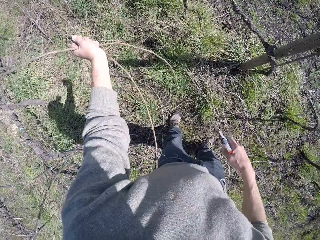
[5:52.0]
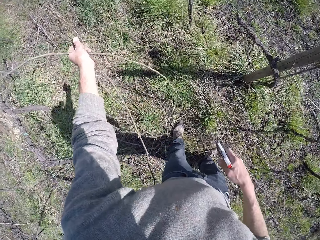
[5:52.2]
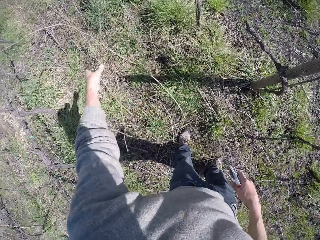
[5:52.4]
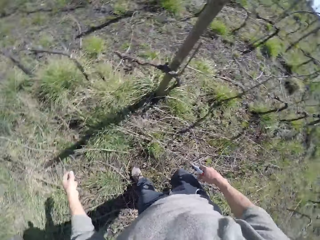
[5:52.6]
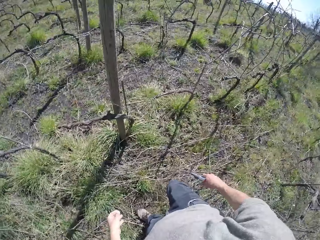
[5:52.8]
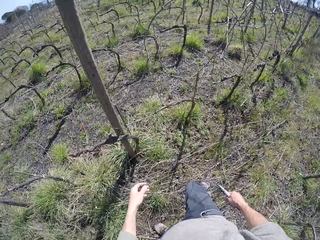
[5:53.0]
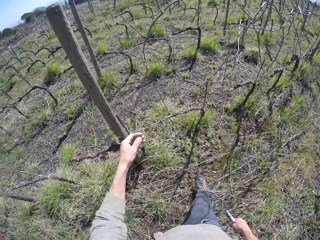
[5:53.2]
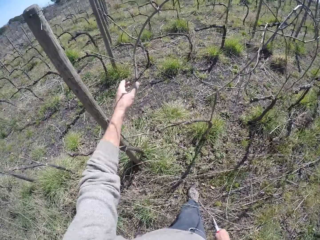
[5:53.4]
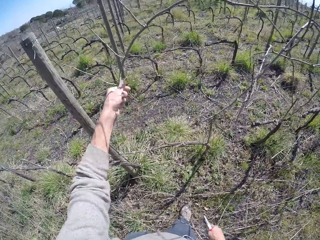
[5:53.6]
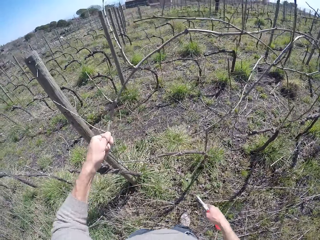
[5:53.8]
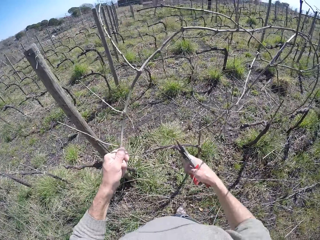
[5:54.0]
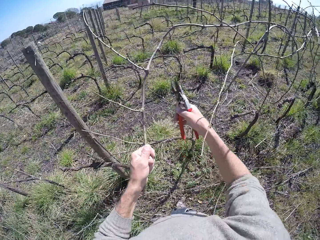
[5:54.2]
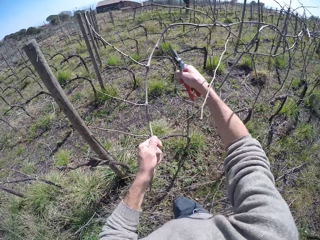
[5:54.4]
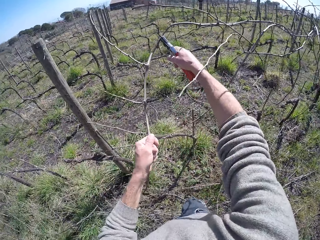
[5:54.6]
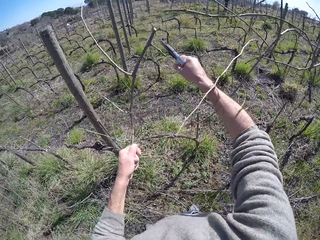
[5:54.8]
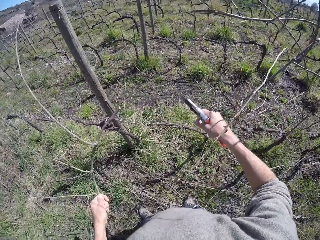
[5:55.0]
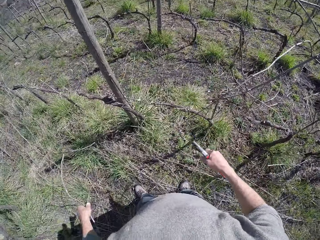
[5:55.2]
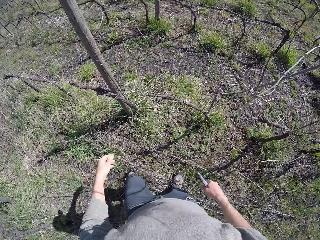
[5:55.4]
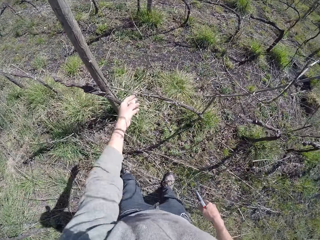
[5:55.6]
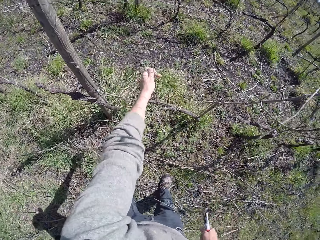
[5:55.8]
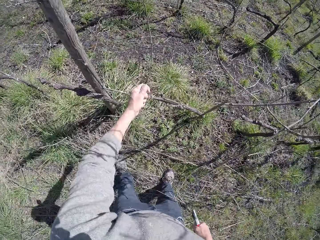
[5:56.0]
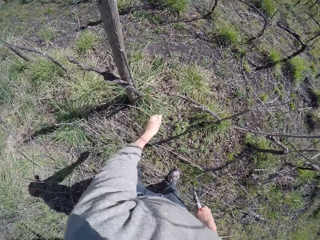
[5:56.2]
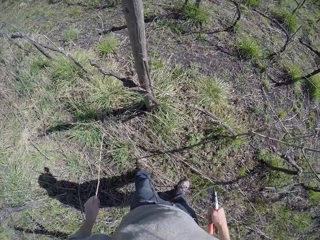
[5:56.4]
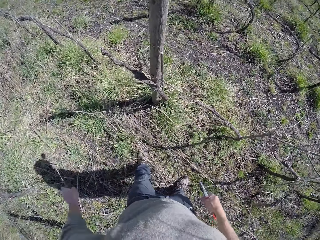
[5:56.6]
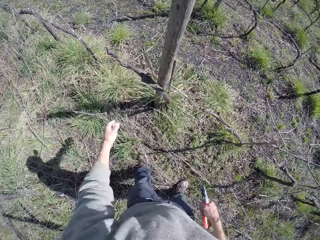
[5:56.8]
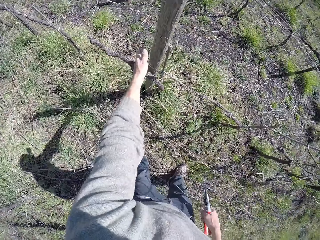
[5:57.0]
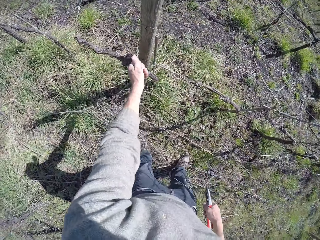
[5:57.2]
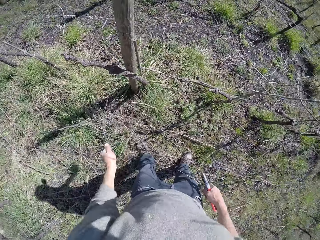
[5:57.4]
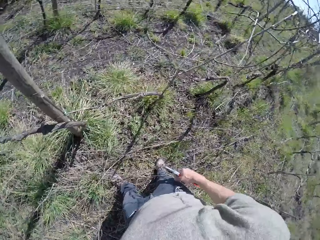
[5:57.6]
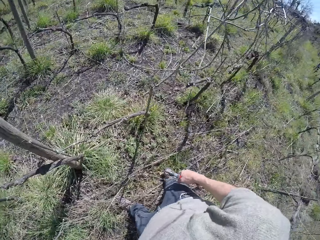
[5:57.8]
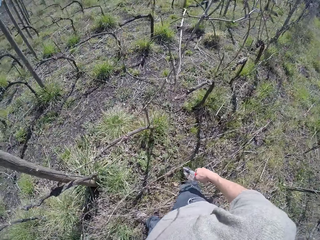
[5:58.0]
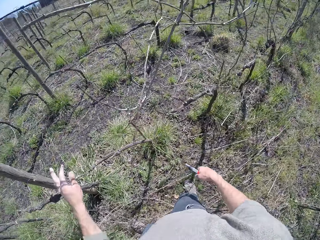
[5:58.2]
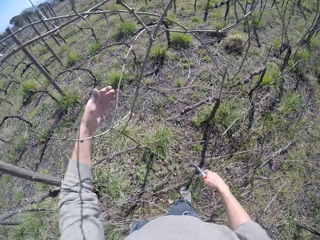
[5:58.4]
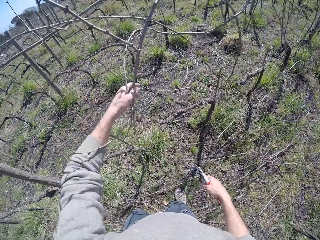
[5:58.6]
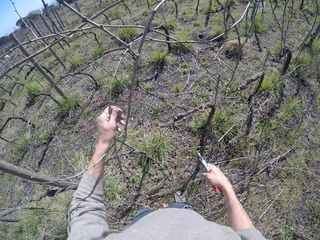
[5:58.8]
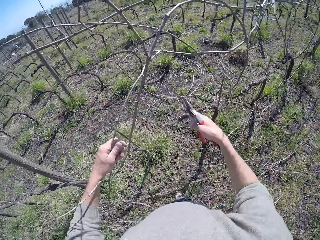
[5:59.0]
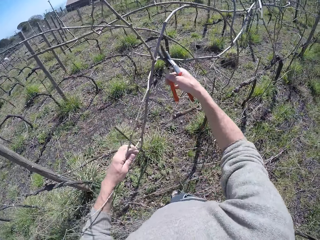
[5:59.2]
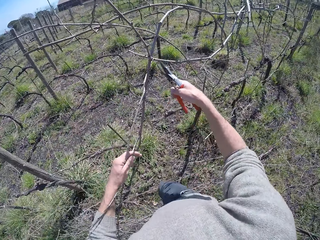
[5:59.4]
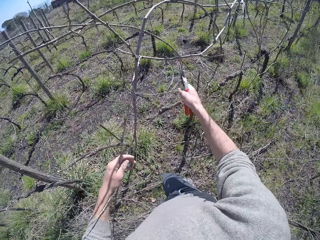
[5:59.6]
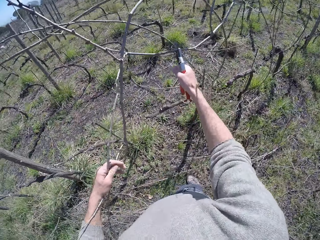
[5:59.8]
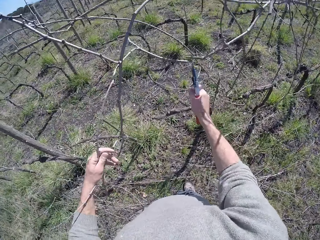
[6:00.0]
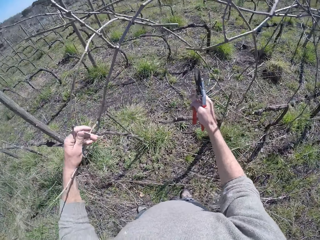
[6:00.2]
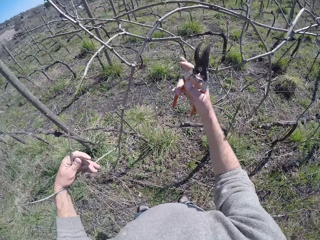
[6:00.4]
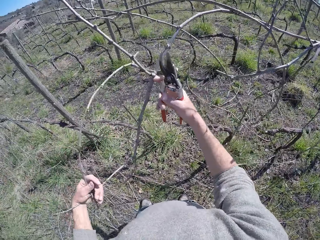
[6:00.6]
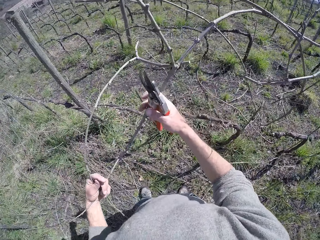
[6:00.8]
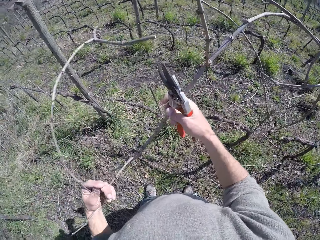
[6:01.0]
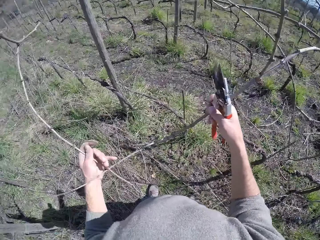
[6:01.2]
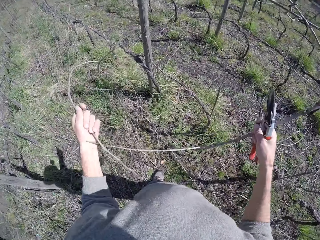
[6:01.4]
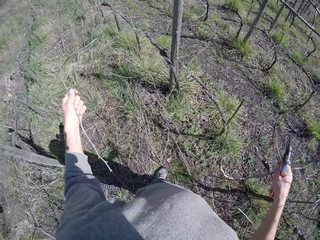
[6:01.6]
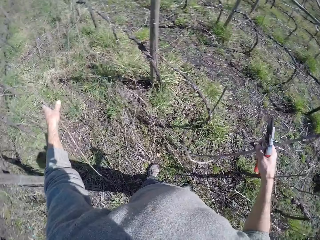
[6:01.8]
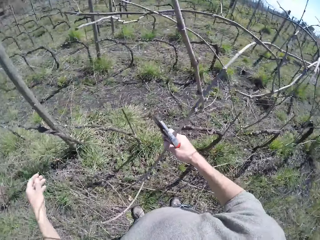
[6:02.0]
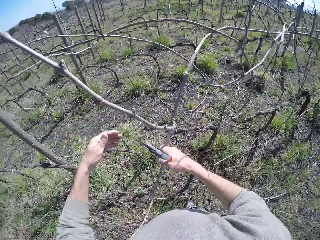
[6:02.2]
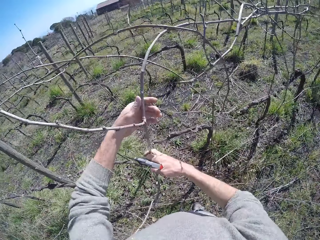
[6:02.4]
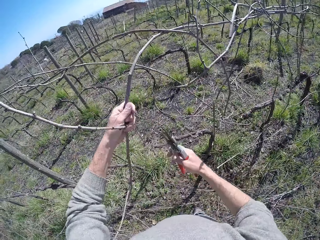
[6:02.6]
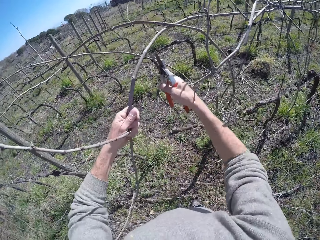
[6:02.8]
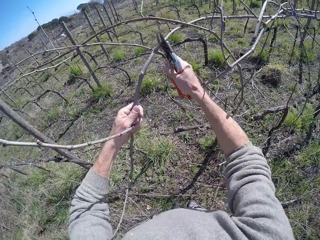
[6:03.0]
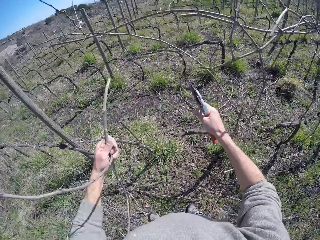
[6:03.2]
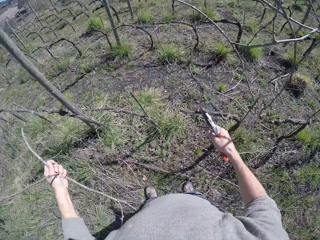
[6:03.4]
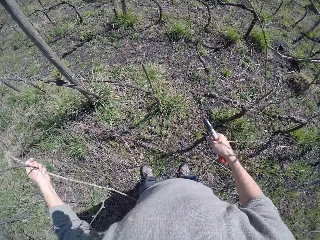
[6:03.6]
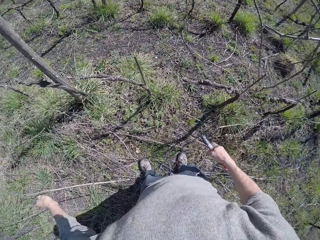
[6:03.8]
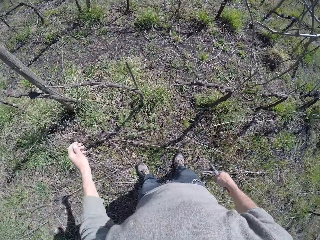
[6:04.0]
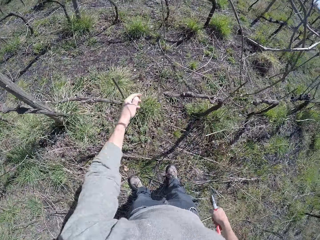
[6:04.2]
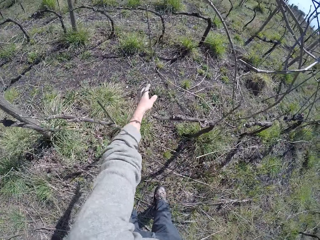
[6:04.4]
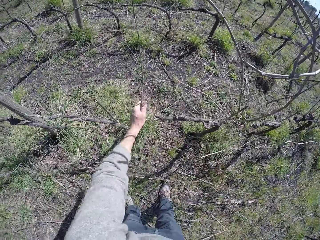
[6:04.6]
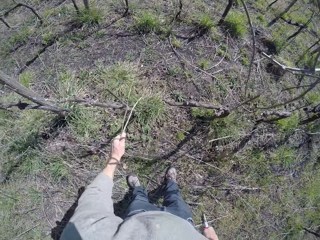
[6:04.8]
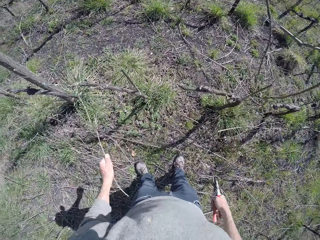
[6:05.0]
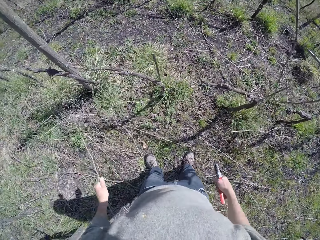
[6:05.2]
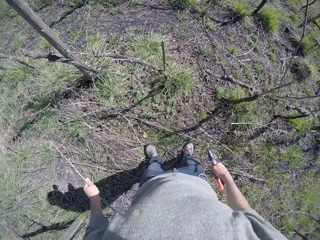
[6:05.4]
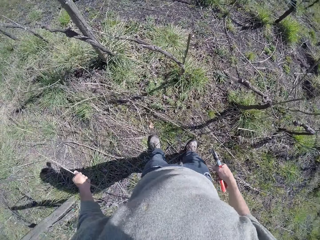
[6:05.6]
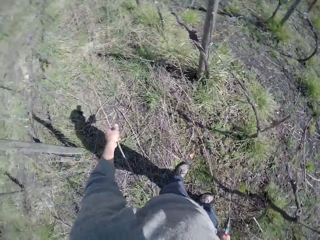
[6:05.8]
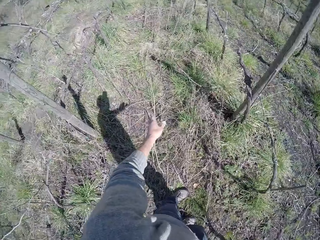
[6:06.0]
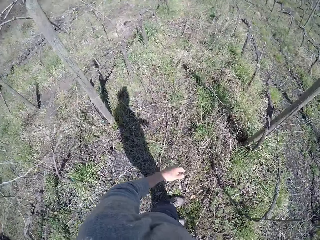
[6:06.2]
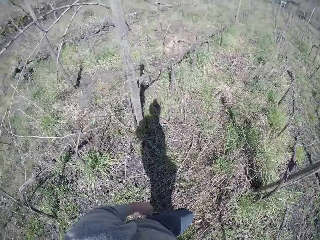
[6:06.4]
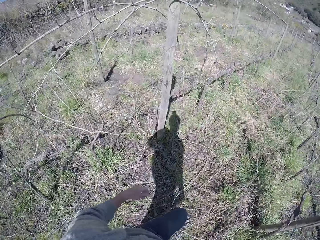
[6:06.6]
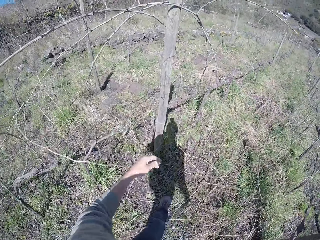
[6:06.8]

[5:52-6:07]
The camera wearer drops the tree branch on the floor with his left hand. He pulls a tree branch with his left hand. He cuts the tree branch with the pliers in his right hand. He drops the tree branch on the floor with his left hand. He pulls a tree branch with his left hand. He drops the tree branch on the floor with his left hand. He pulls a tree branch with his left hand. He cuts the tree branch with the pliers in his right hand. He drops the tree branch on the floor with his left hand. He pulls a tree branch with his left hand. He cuts the tree branch with the pliers in his right hand. He drops the tree branch on the floor with his left hand. He pulls a tree branch with his left hand. He drops the tree branch on the floor with his left hand.

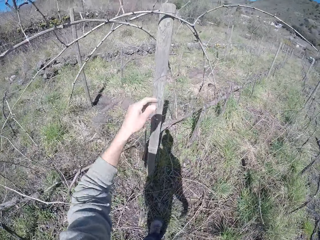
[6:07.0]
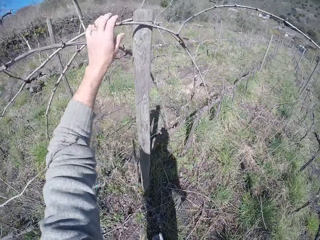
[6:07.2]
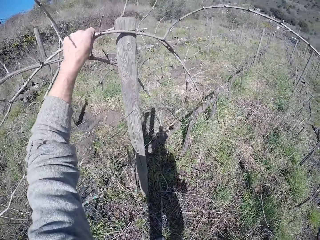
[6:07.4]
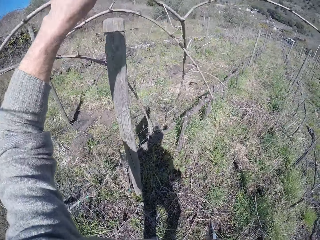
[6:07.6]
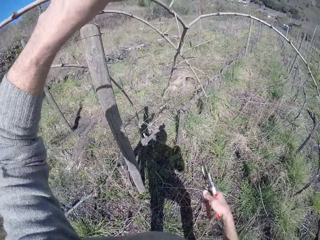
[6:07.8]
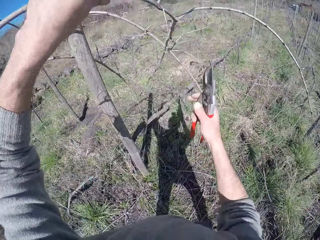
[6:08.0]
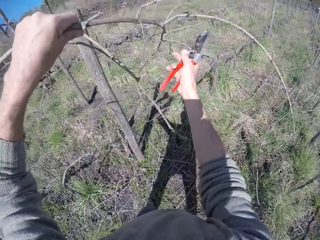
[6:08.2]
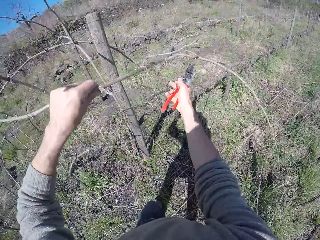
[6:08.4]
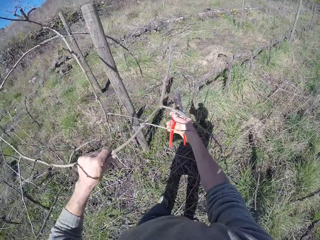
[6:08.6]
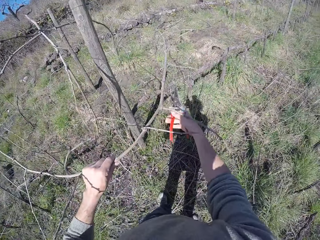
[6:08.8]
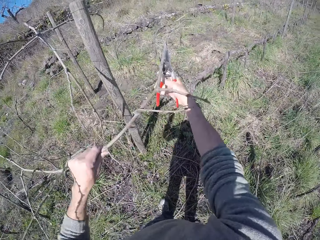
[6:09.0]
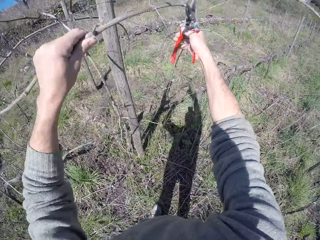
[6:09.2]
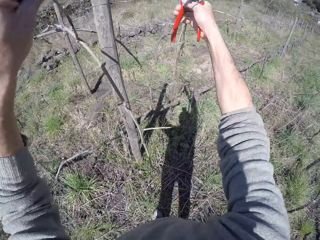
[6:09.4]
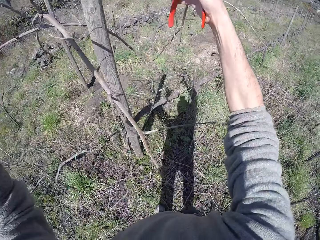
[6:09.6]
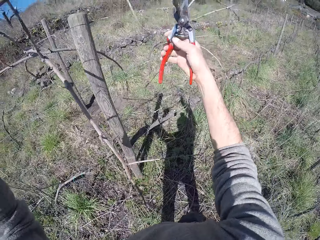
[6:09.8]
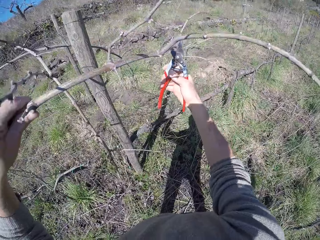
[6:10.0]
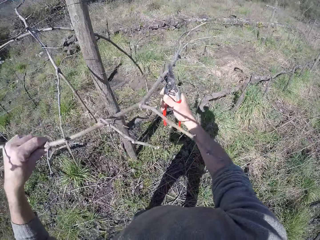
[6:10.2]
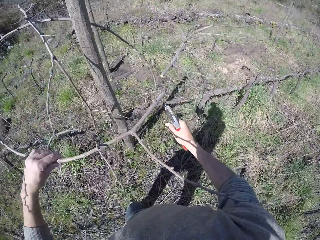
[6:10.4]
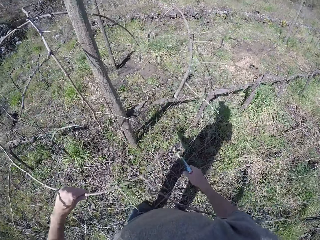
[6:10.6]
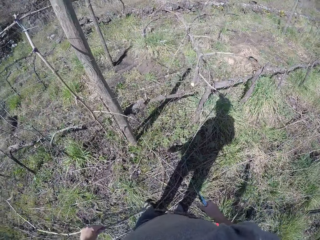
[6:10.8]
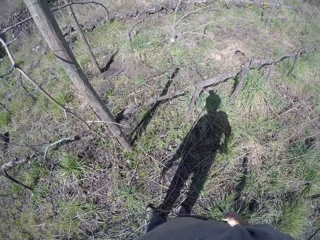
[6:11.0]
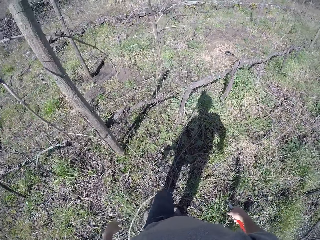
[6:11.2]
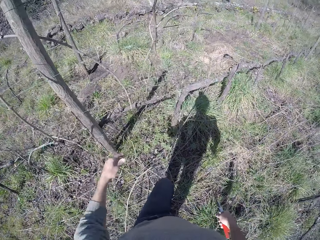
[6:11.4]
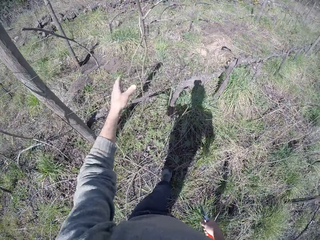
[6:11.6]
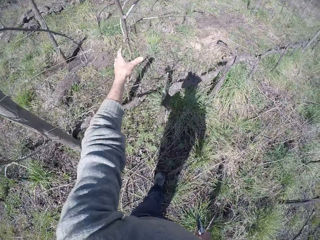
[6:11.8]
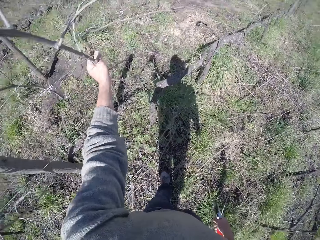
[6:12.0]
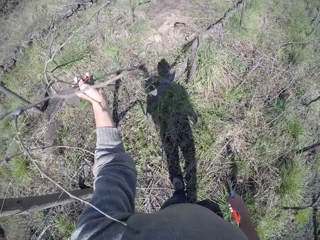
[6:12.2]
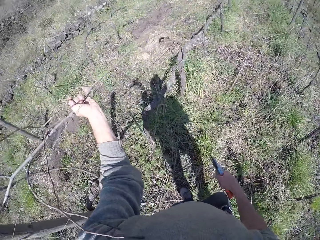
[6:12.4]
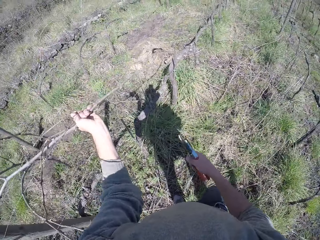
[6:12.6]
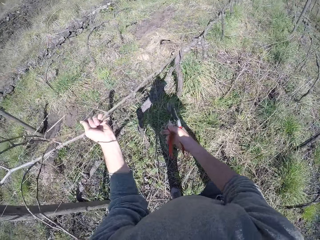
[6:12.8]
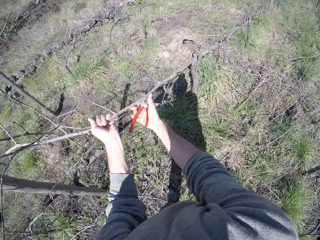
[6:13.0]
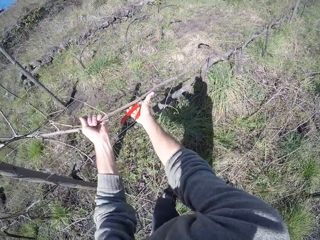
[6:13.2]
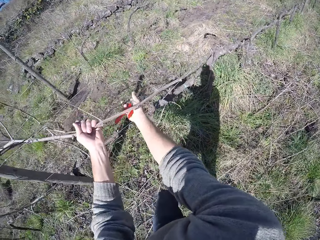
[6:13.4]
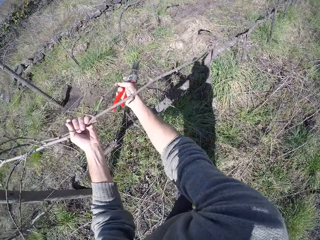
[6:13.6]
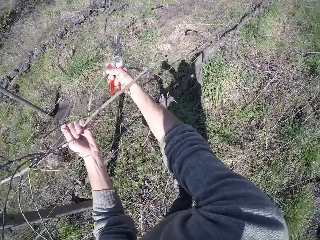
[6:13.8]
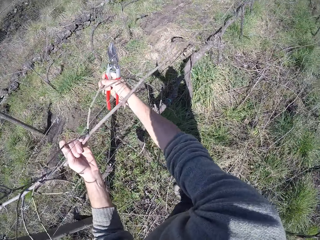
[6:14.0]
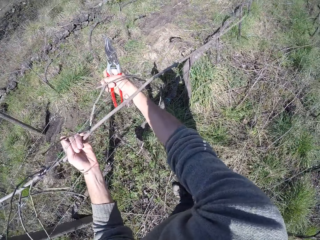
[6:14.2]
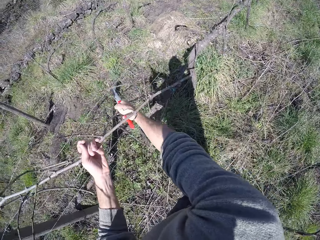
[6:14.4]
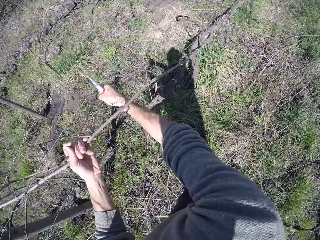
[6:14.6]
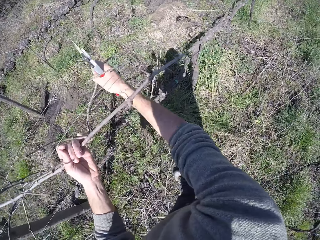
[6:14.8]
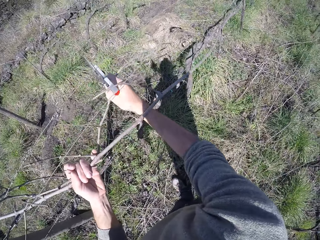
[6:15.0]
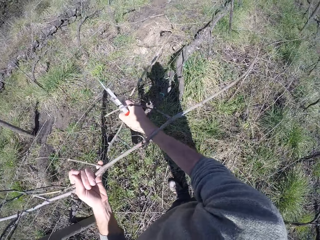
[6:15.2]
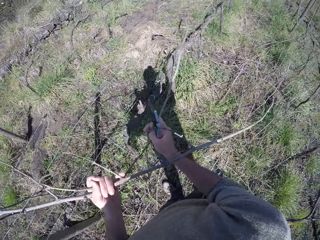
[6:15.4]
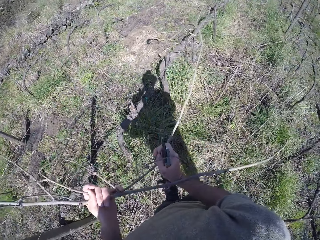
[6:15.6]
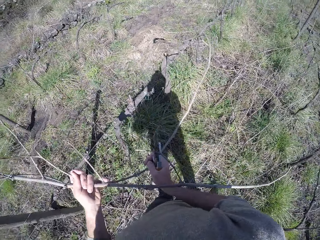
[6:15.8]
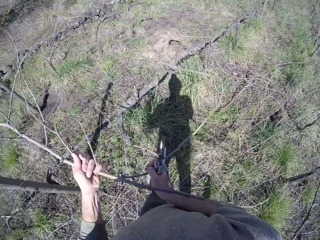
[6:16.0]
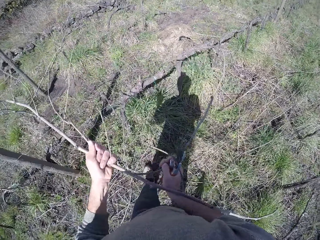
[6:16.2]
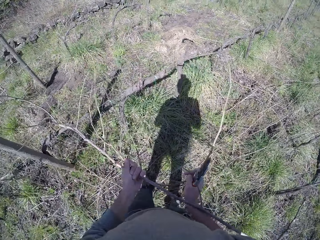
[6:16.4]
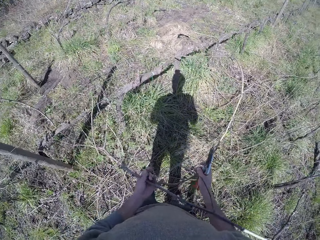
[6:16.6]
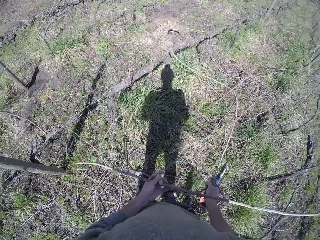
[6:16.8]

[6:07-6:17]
The camera wearer pulls a tree branch with his left hand. He cuts the tree branch with the pliers in his right hand. He drops the tree branch on the floor with his left hand. He pulls a tree branch with both his hands.
